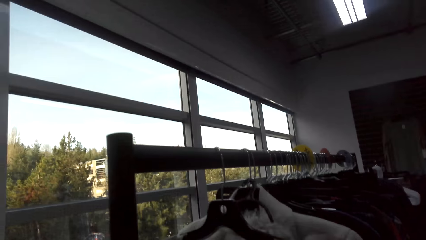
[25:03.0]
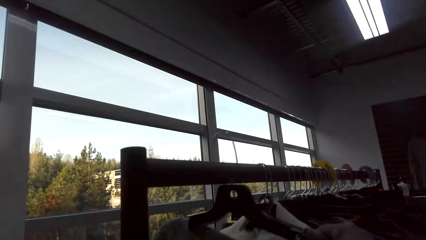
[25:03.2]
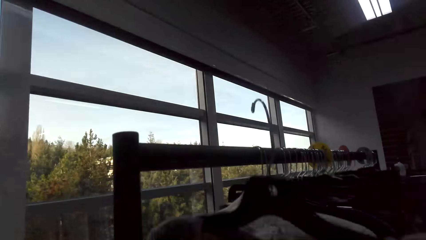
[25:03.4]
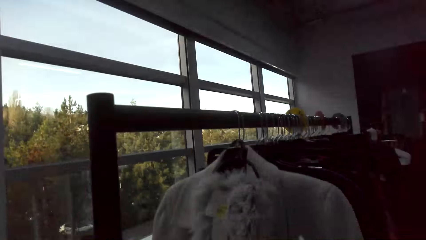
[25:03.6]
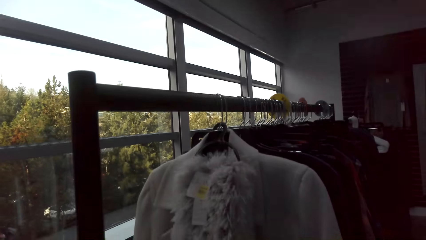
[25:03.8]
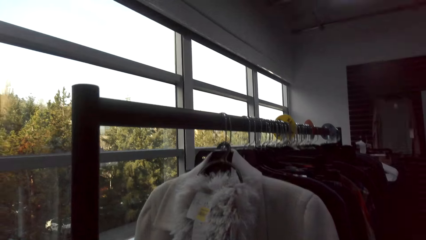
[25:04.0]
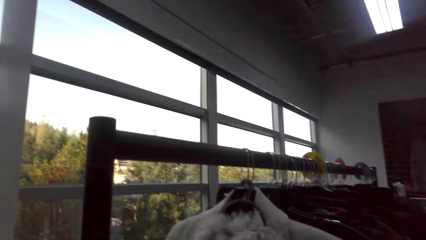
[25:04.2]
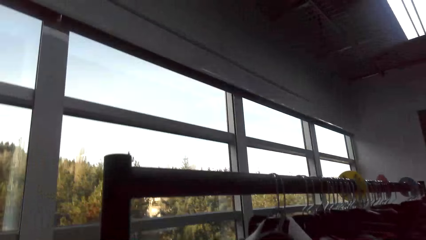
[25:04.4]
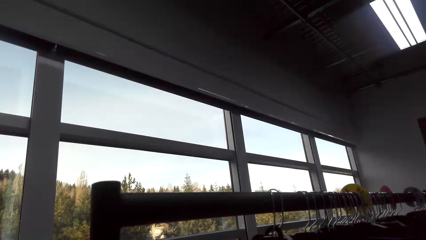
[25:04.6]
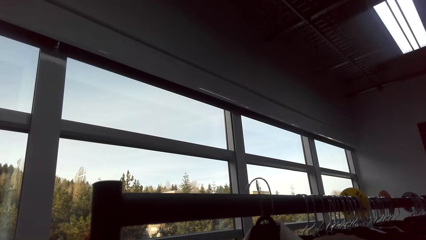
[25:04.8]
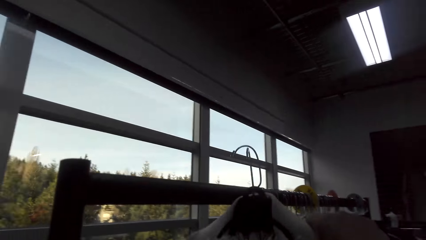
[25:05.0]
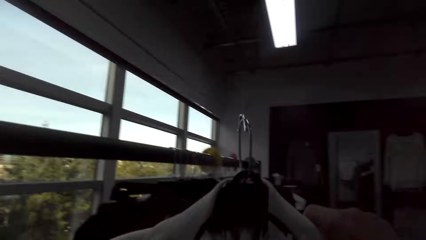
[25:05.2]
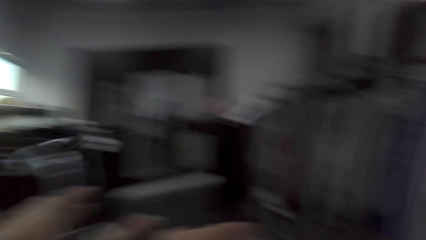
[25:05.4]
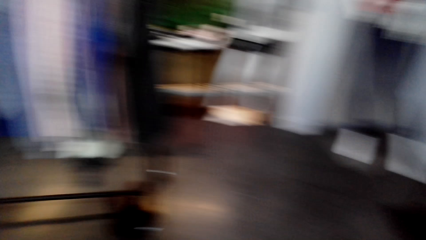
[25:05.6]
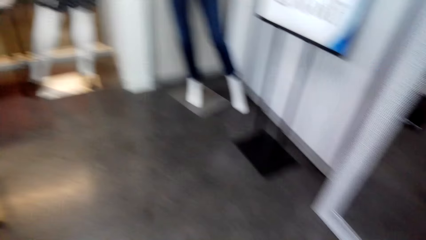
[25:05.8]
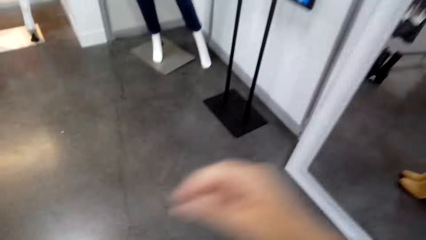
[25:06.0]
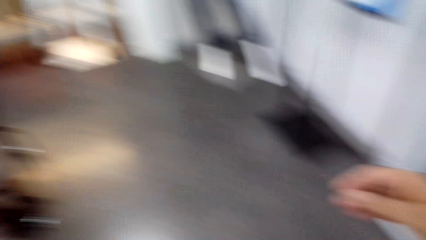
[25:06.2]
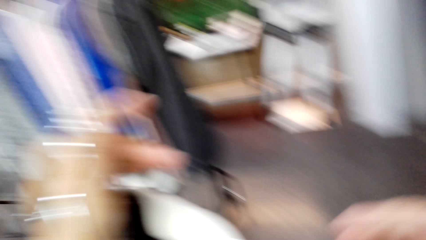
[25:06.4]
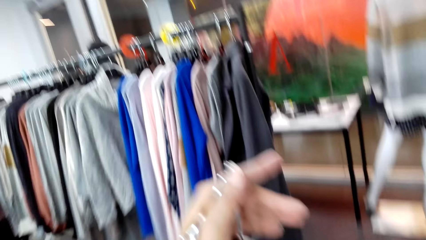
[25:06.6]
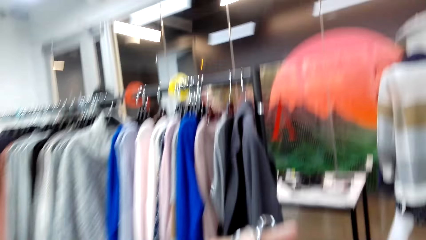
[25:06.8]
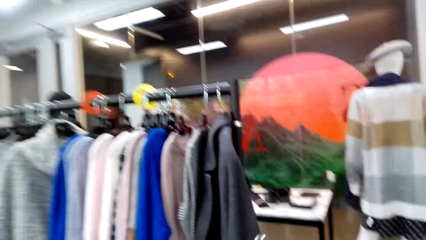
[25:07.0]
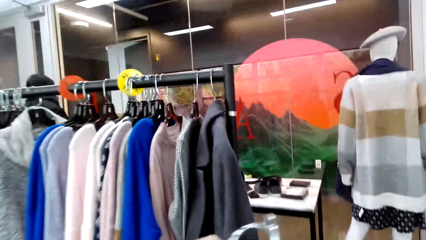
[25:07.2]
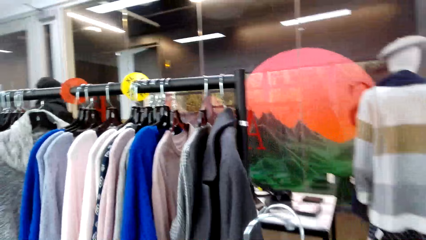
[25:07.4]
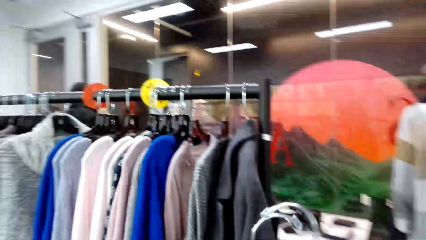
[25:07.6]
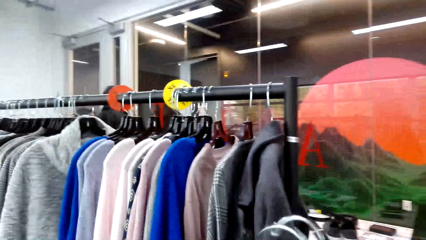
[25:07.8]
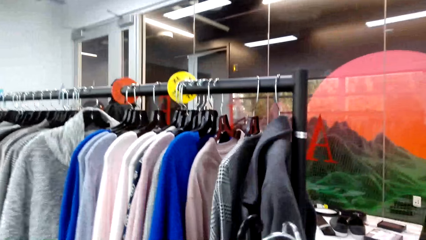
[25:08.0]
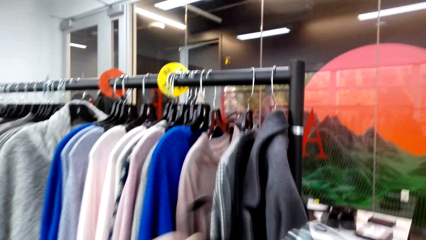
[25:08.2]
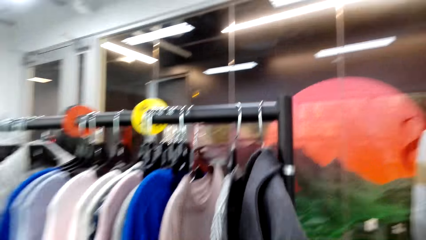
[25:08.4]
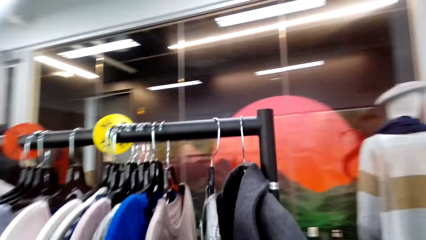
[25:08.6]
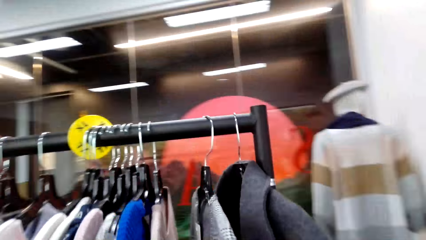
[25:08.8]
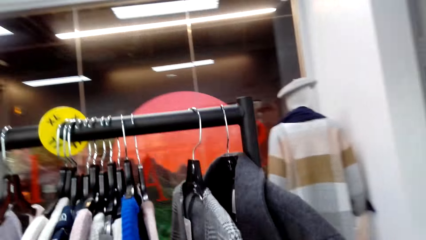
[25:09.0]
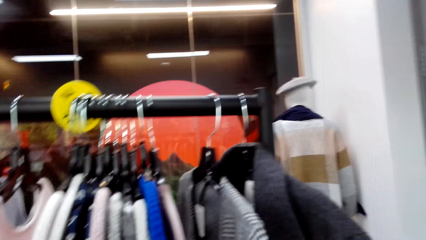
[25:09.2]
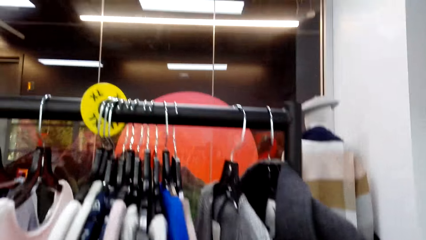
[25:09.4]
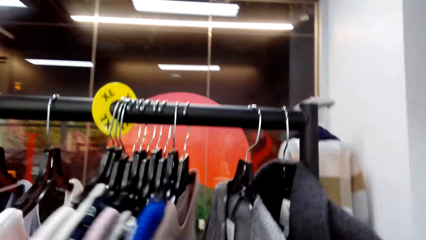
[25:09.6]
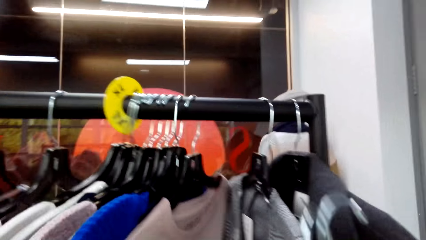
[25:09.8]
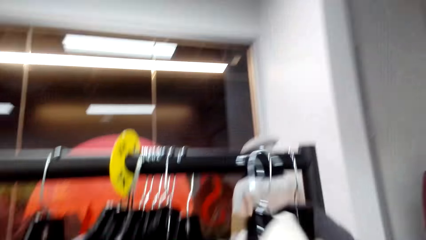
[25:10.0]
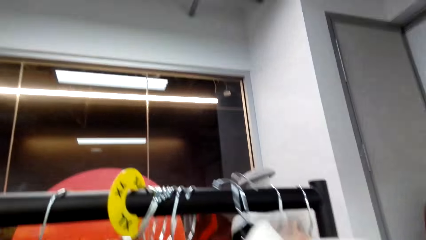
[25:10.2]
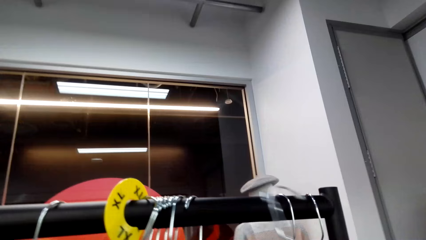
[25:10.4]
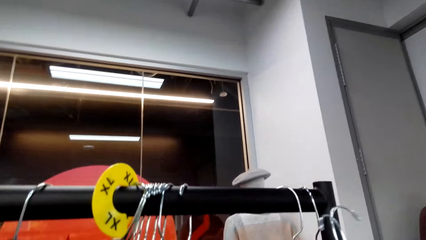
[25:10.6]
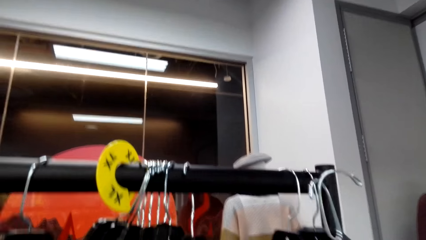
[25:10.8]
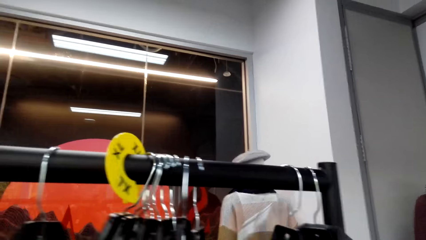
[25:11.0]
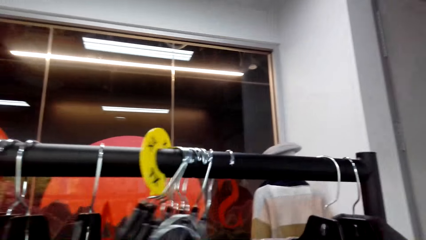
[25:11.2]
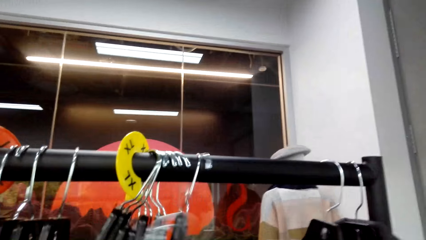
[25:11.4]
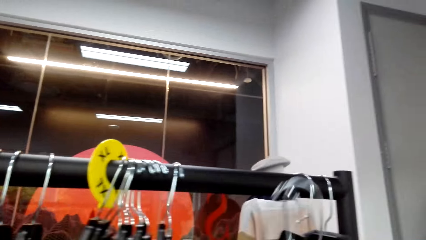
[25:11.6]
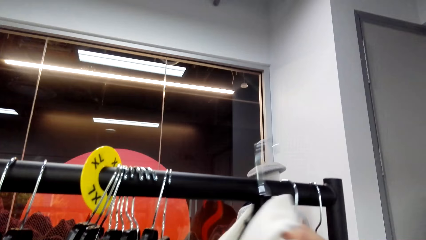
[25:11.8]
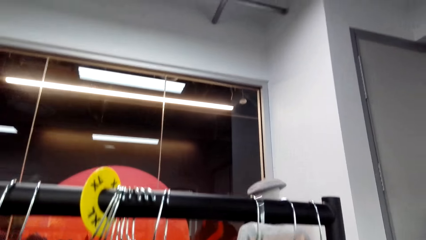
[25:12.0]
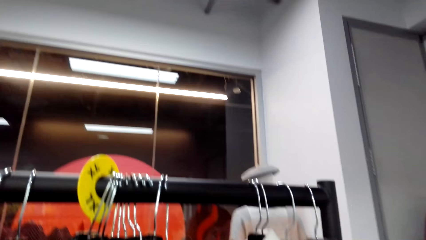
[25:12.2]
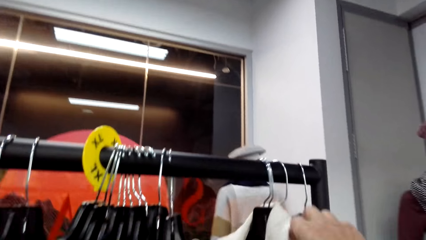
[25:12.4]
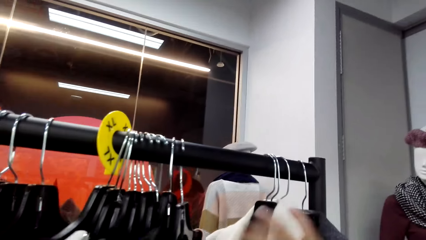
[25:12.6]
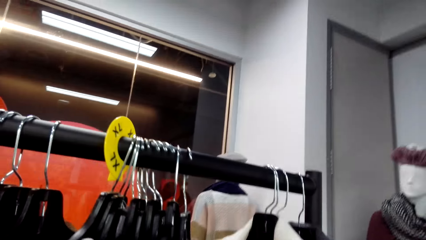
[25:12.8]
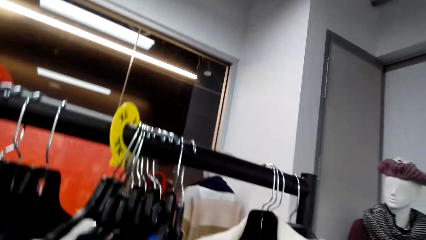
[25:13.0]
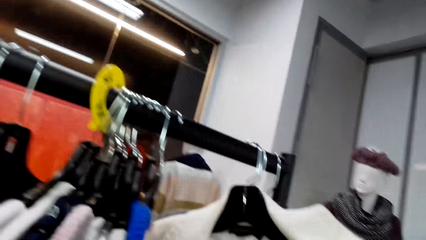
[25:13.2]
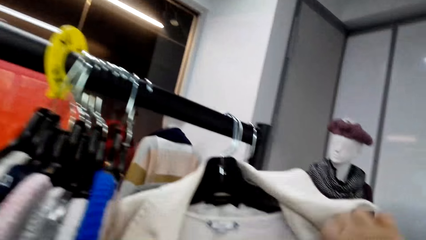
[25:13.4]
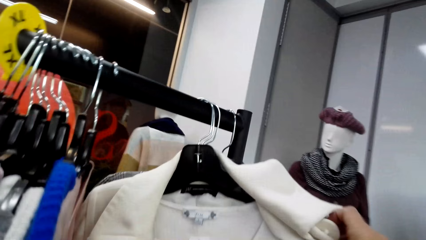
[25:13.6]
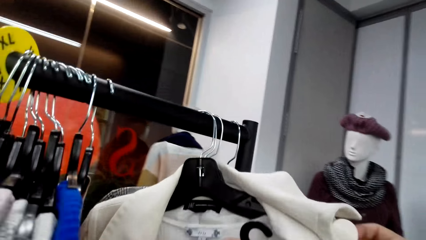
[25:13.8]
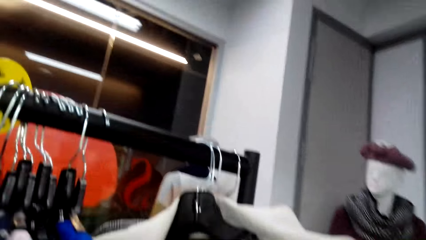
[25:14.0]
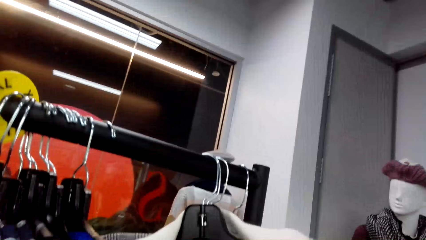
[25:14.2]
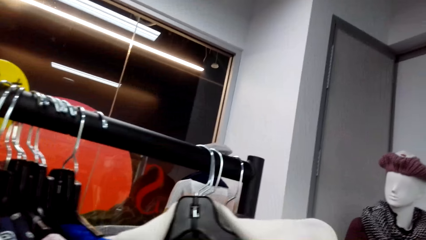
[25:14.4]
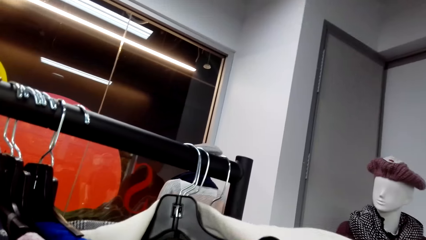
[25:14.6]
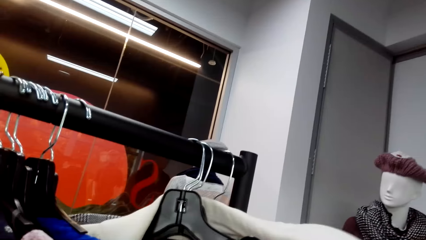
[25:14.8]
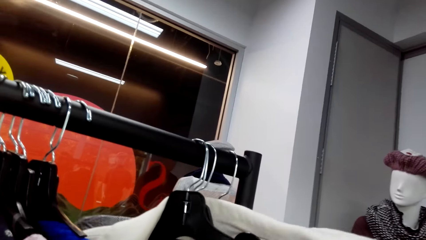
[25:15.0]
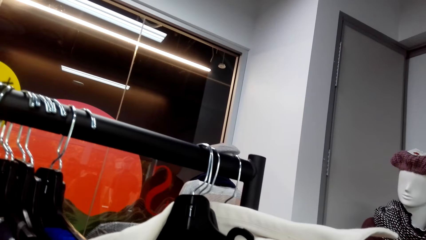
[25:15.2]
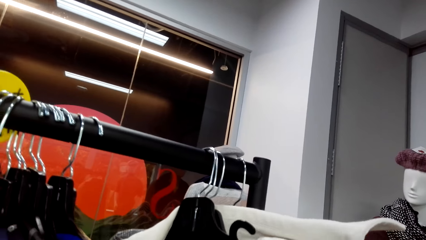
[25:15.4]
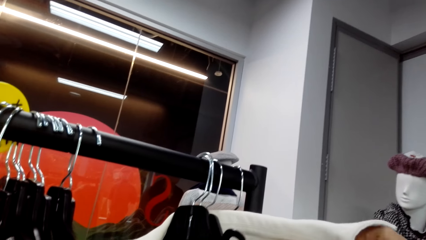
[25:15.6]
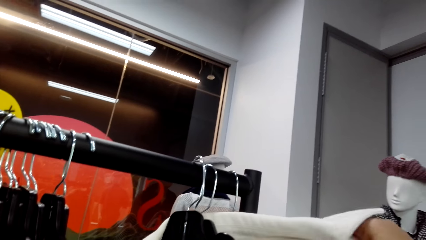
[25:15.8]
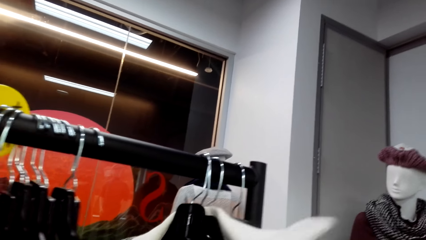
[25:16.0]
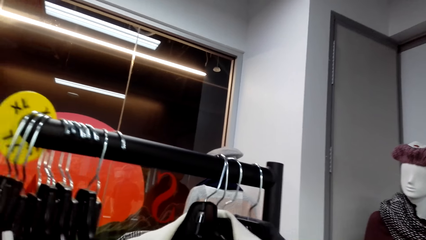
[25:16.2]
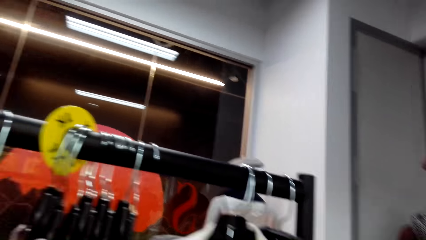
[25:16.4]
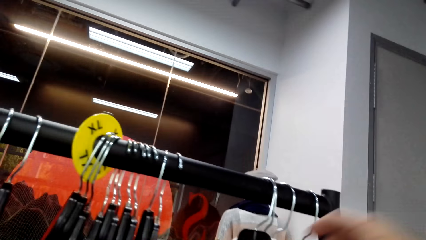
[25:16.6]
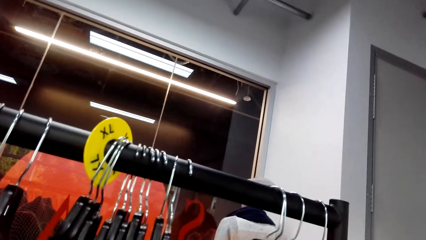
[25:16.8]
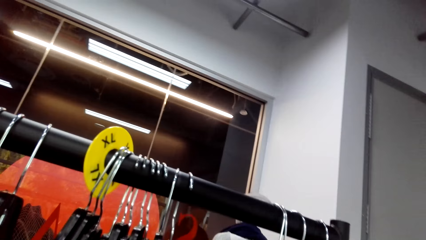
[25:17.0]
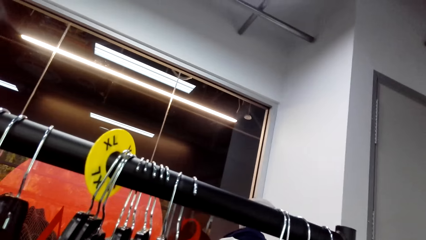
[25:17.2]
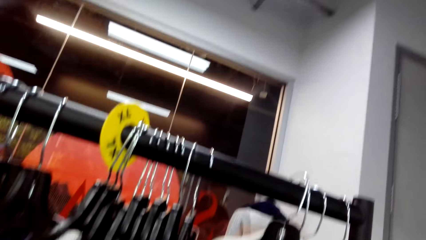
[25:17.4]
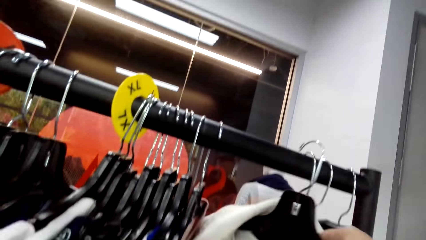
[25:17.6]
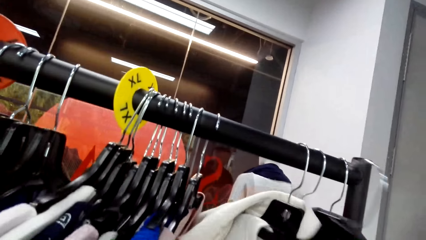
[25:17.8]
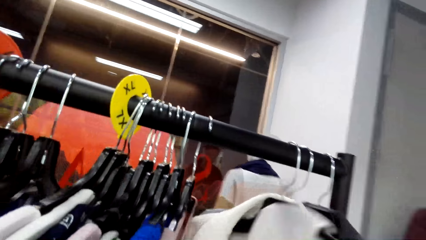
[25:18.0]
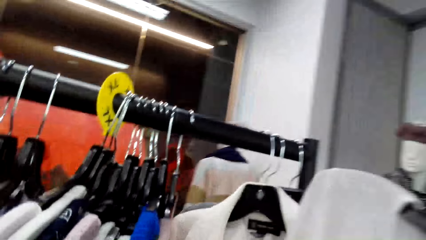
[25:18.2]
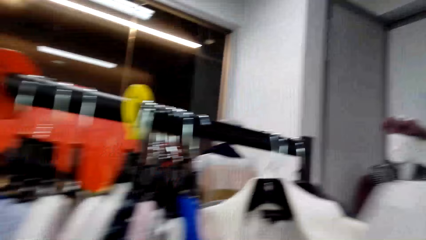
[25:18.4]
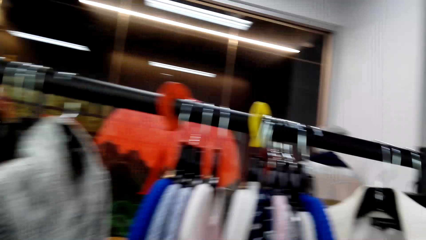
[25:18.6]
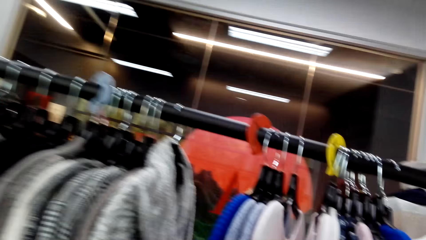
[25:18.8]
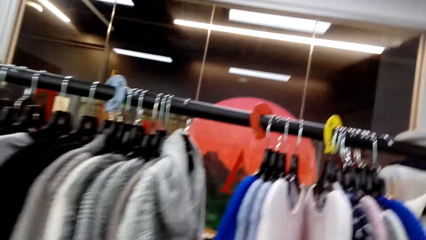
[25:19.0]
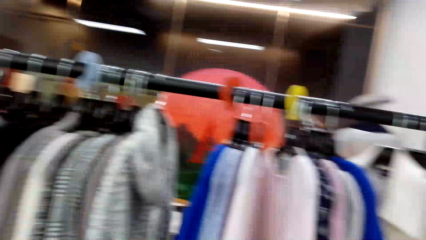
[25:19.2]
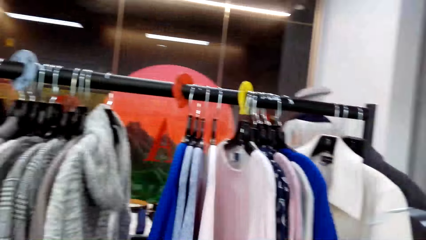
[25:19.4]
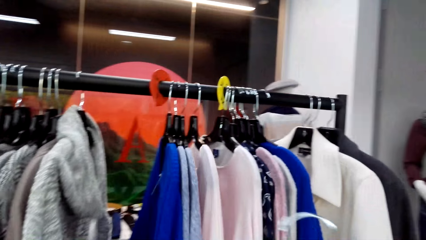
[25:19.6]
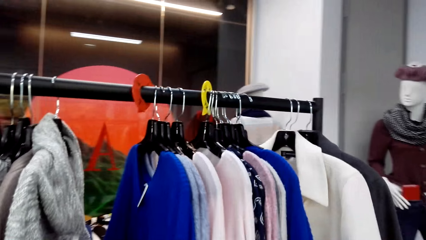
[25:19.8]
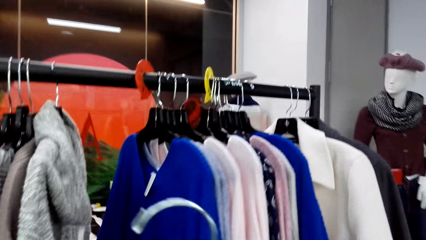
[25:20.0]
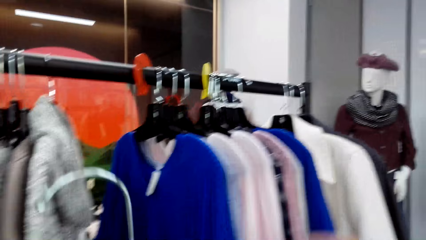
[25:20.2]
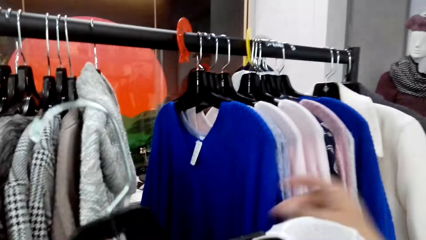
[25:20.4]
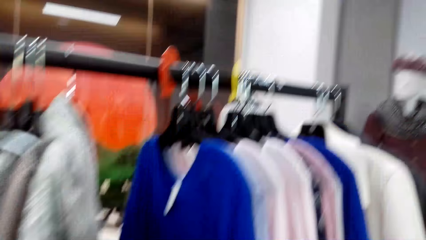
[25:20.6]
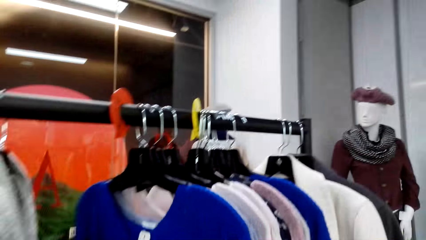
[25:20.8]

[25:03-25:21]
The camera wearer picks up a jacket. They remove clothes on the hanger. They touch the clothes on the hanger. They hang the jacket on the stand. They remove a woolen scarf from the jacket.
